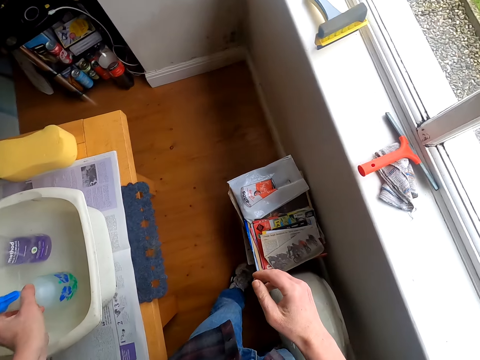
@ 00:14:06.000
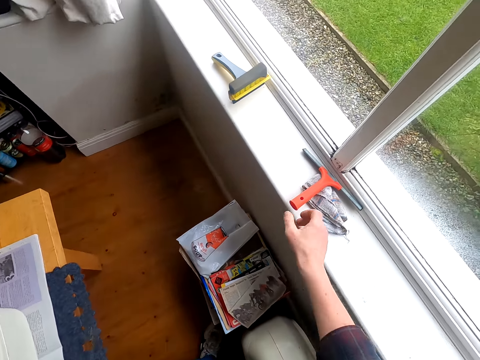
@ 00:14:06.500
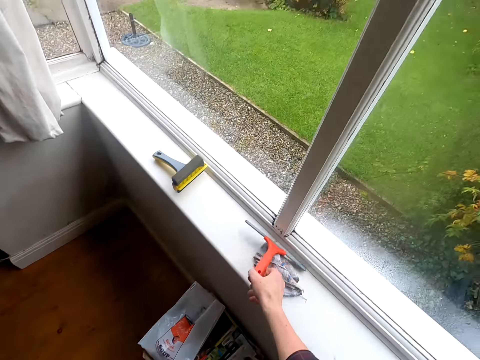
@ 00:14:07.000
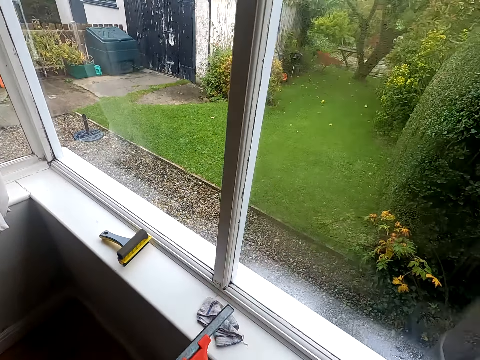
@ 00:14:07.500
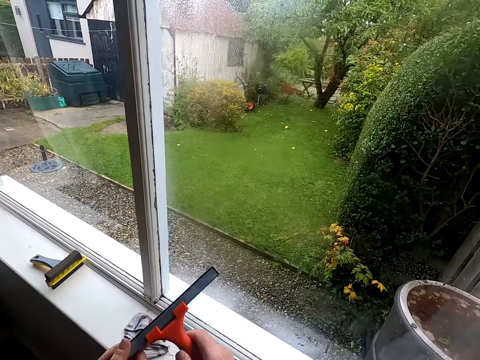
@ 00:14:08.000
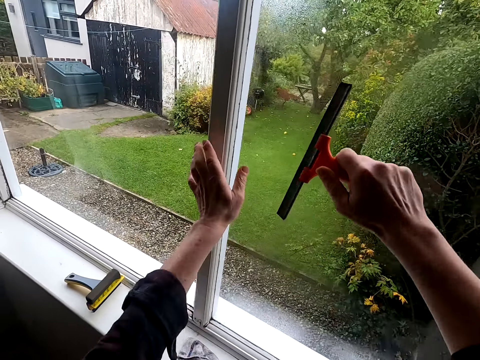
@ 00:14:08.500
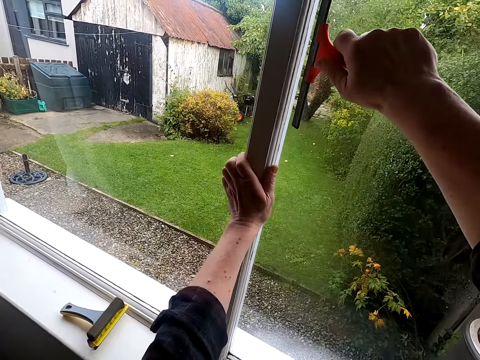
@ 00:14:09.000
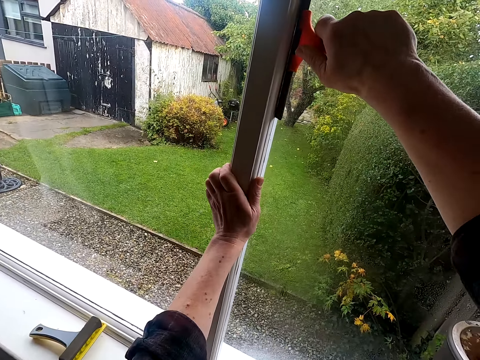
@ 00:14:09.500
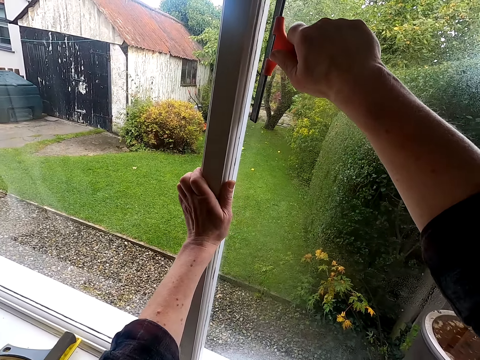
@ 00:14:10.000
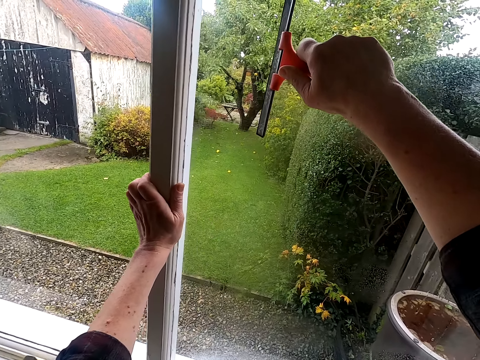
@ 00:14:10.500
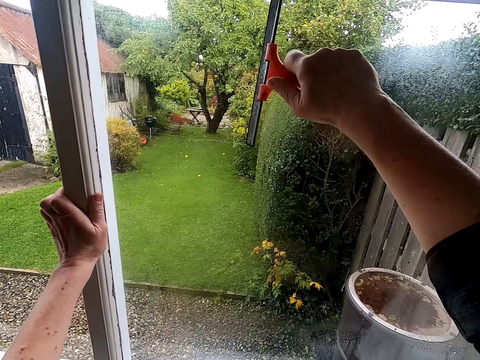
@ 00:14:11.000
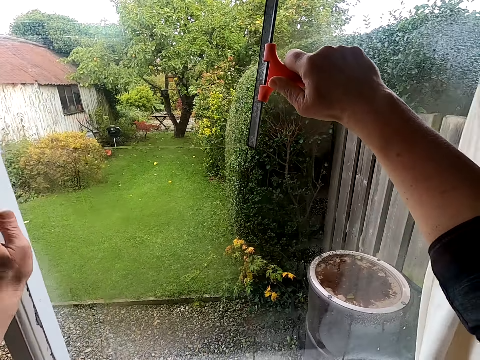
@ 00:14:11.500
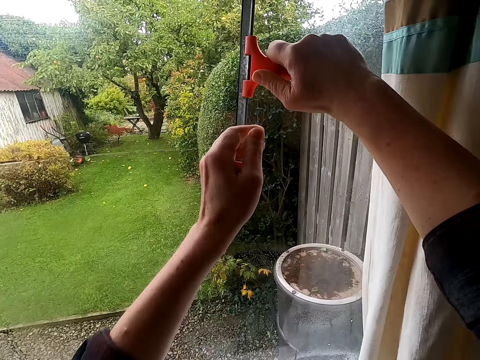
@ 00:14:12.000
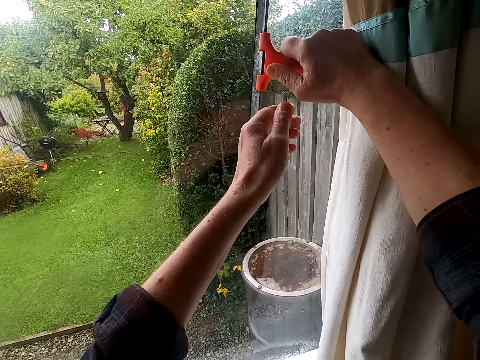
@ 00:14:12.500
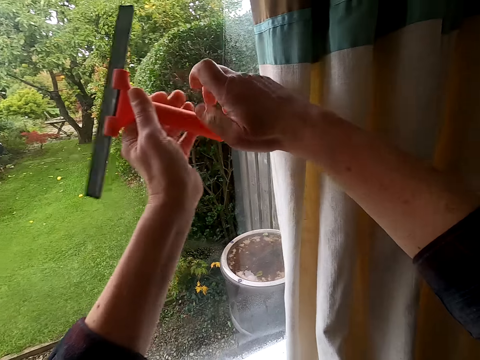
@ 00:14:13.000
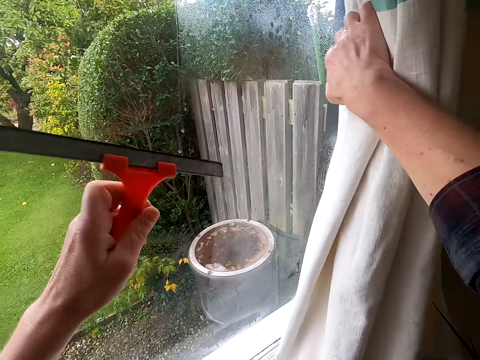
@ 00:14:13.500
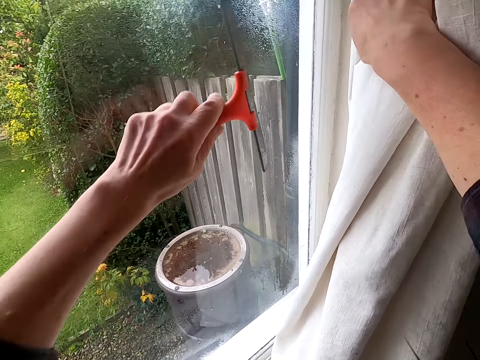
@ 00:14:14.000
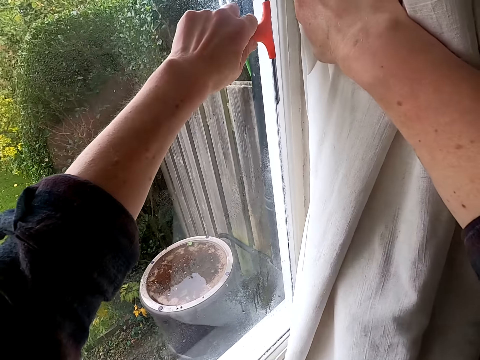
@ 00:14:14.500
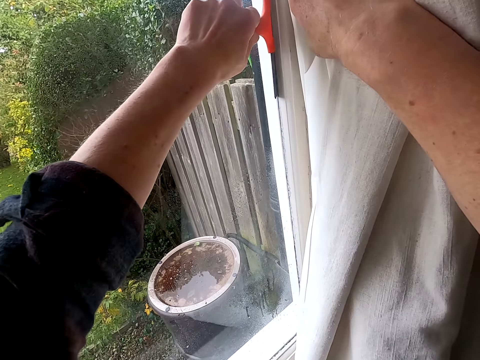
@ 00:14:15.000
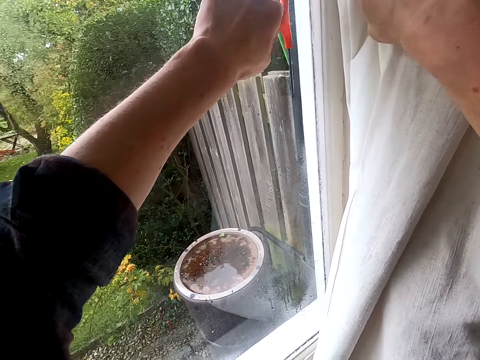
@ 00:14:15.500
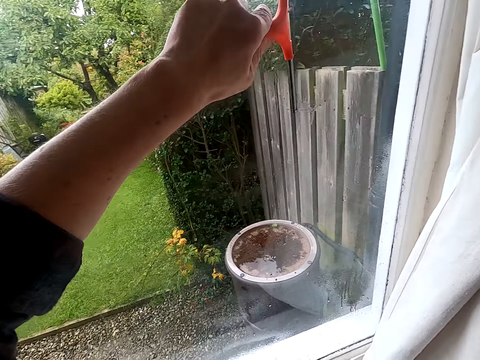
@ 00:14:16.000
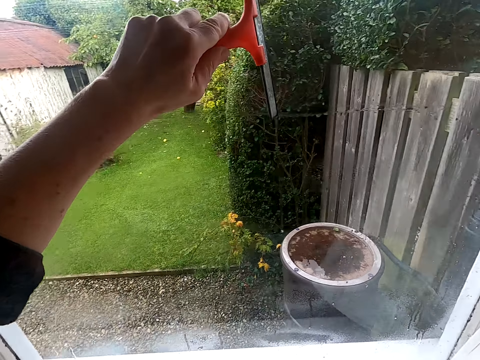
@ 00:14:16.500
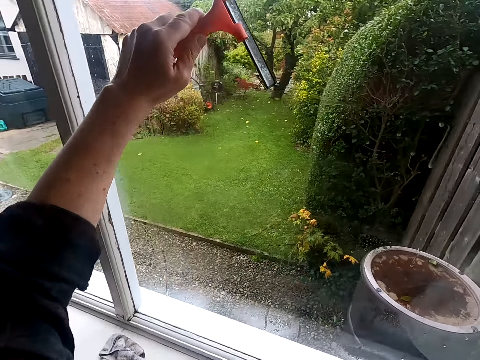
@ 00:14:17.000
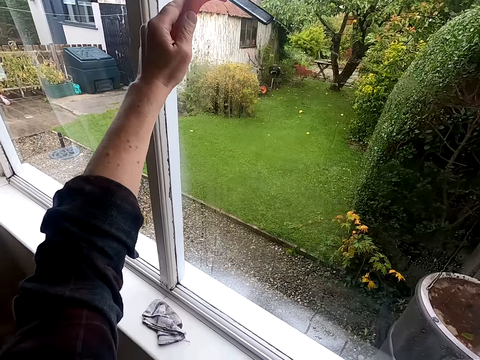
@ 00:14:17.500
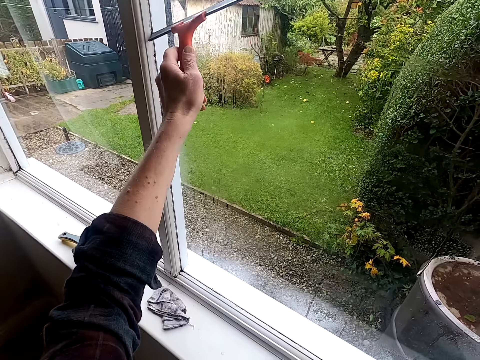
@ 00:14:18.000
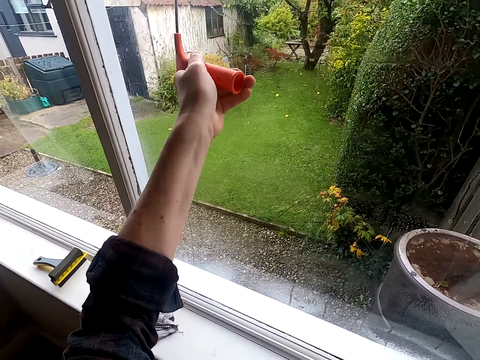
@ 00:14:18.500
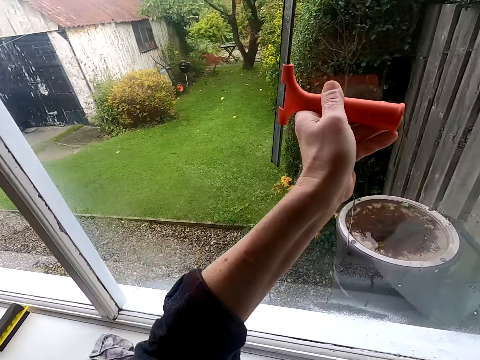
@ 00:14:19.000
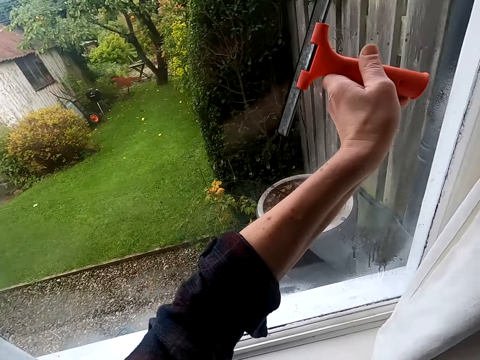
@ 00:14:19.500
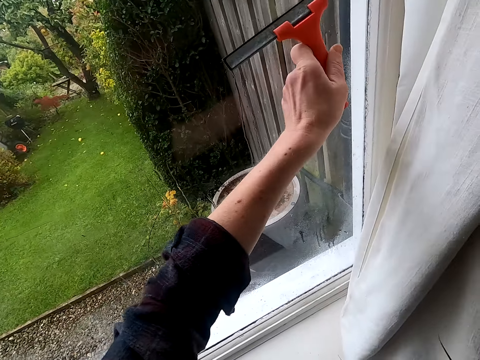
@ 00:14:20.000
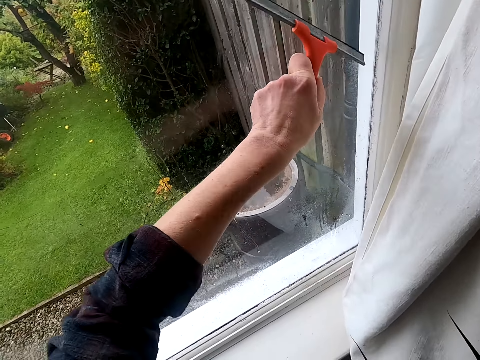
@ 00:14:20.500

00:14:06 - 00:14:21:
The camera wearer returns the bottle in the bucket. He picks a window squeegee. He cleans the window glass with the window squeegee. He moves the curtain to the edge of the window with his right hand. He cleans the window glass.

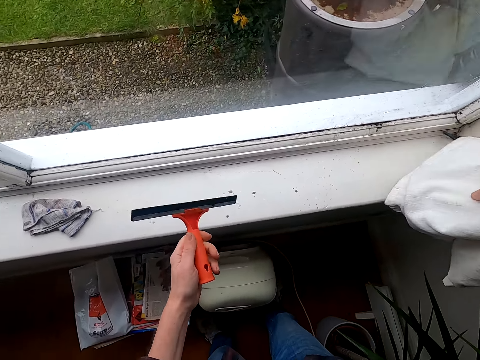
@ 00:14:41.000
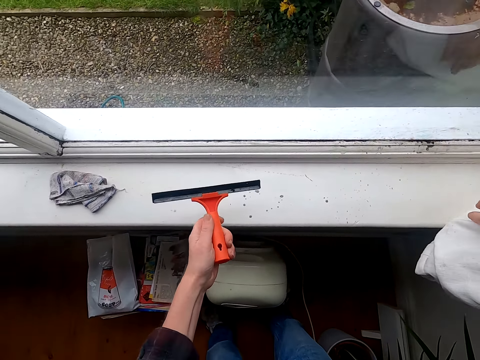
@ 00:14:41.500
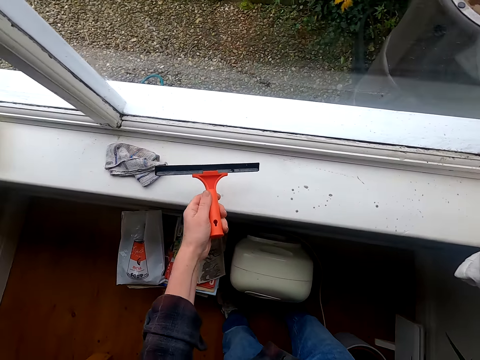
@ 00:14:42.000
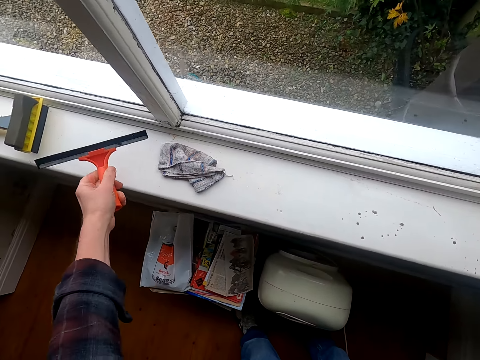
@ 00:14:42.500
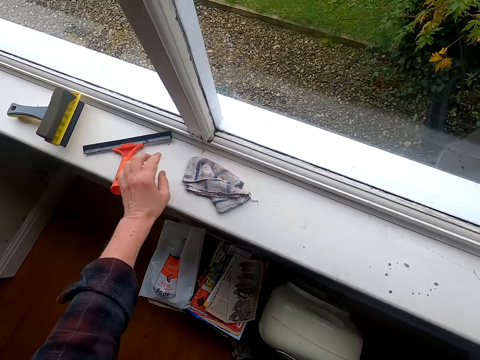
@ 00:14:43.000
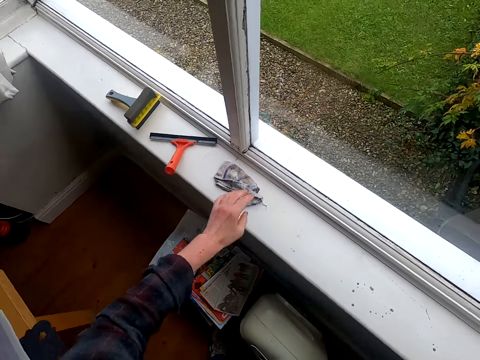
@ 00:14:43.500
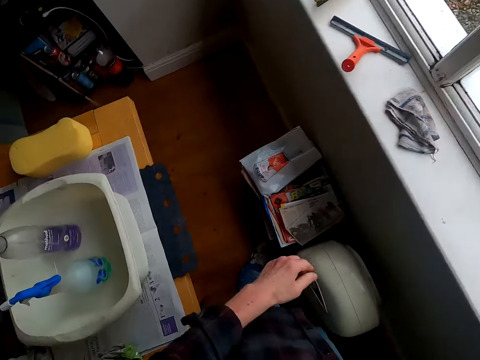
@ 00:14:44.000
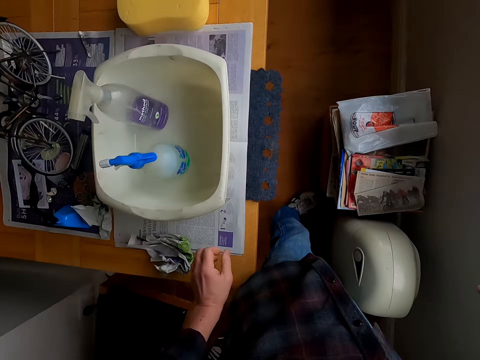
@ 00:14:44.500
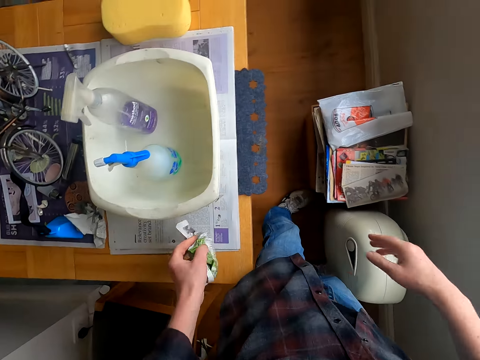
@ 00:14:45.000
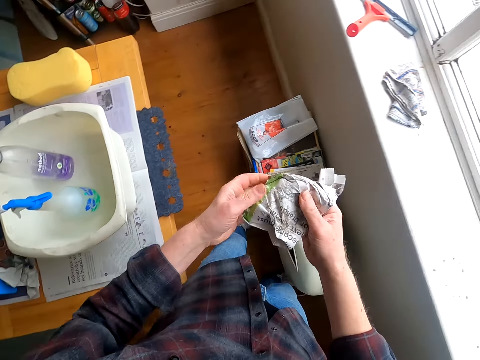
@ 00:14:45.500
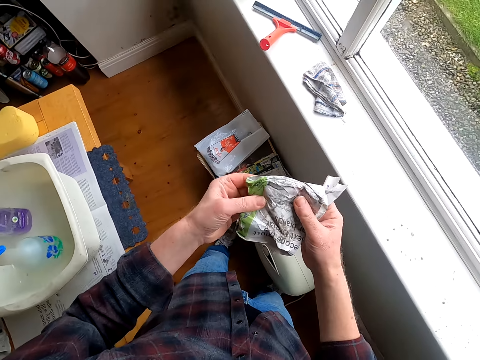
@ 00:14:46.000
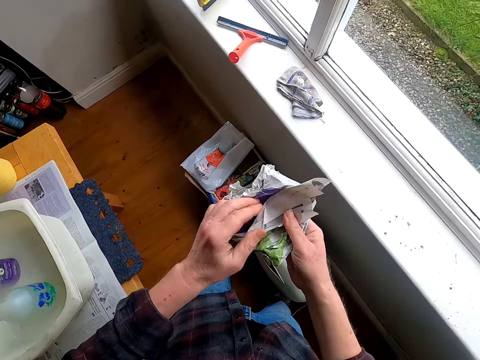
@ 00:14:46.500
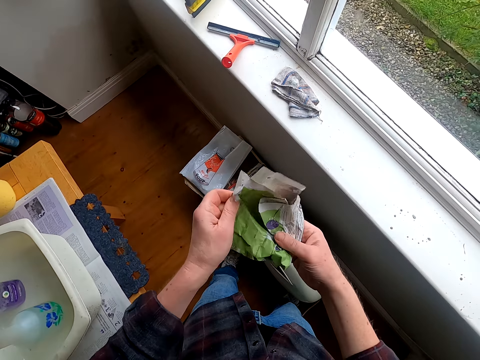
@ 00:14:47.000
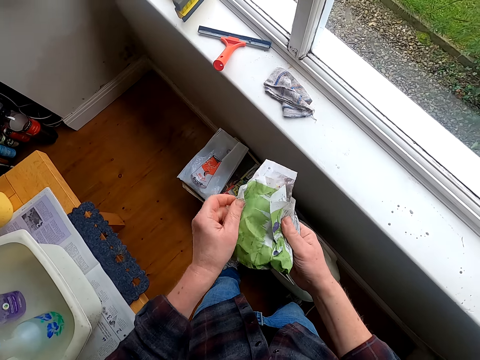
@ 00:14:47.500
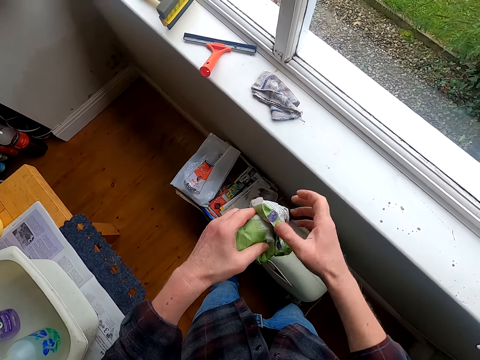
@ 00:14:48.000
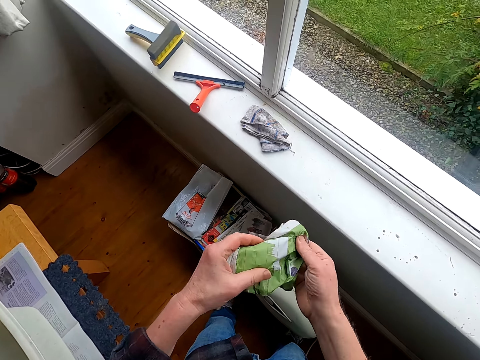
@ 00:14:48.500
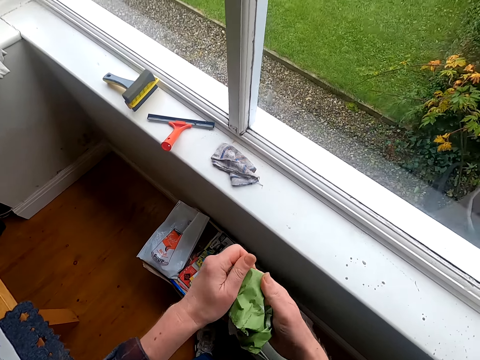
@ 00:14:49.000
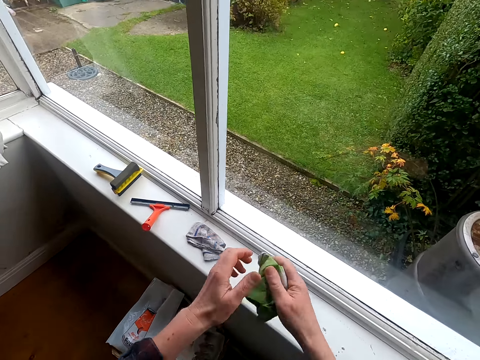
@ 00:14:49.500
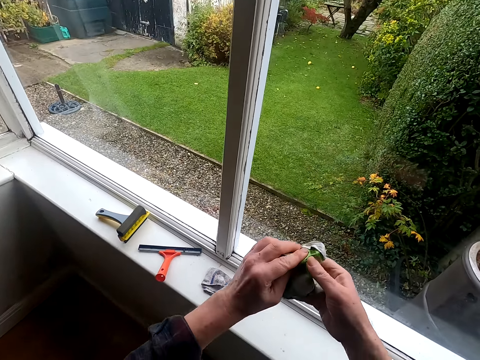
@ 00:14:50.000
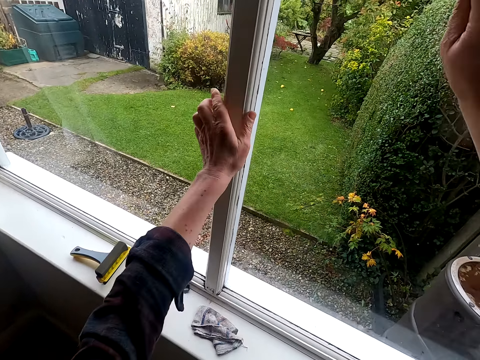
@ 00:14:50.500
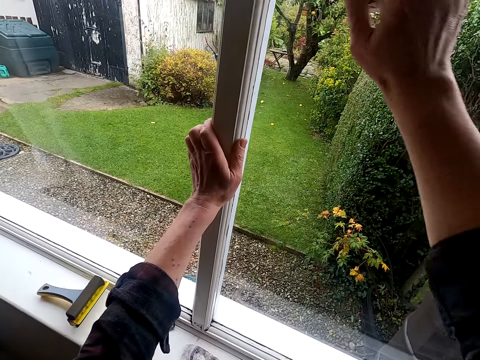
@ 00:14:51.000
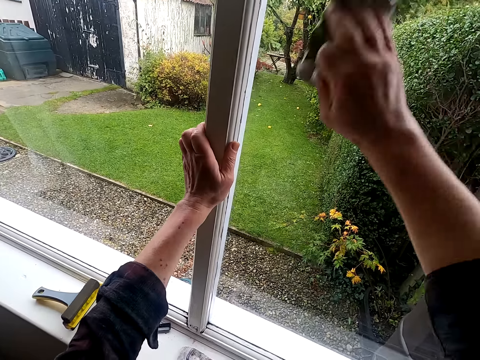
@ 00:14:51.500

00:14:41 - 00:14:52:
The camera wearer puts the window squeegee on the window edge trim. They touch the cleaning cloth. They pick up a paper. They unfold the paper. They stretch the paper. They wipe the window glass with the paper or piece of cloth.
